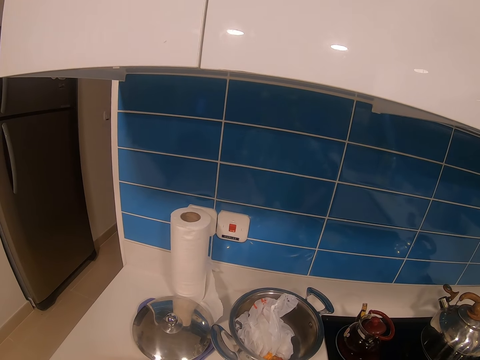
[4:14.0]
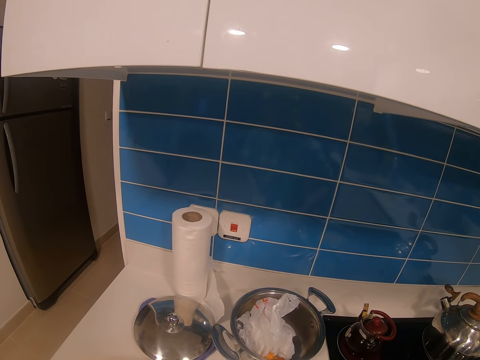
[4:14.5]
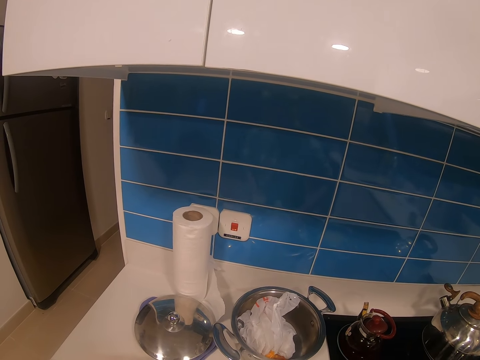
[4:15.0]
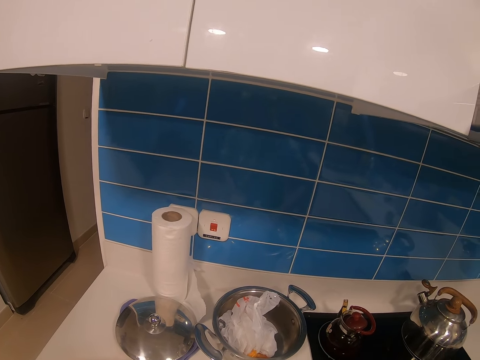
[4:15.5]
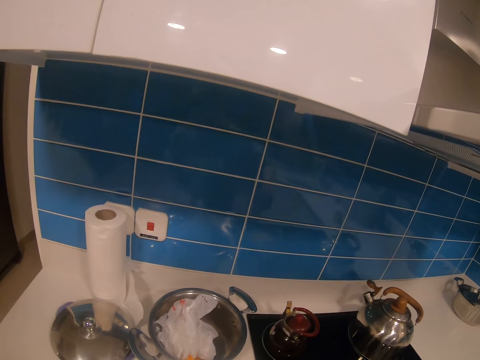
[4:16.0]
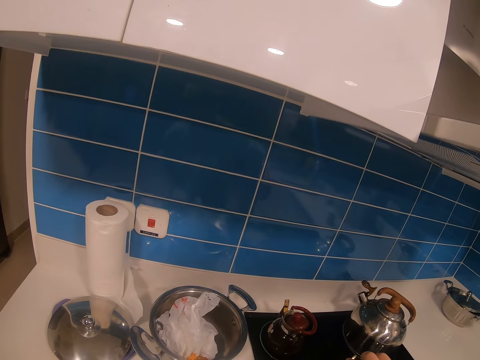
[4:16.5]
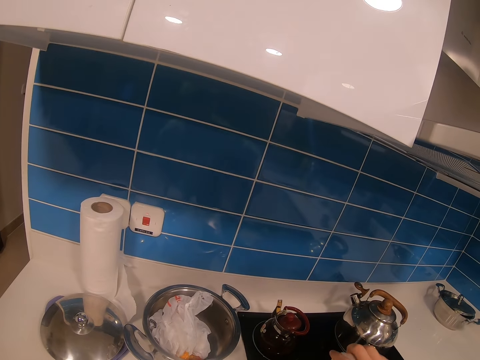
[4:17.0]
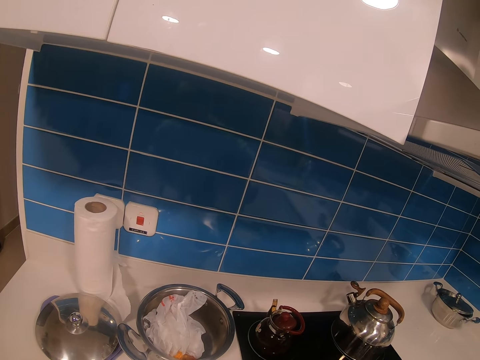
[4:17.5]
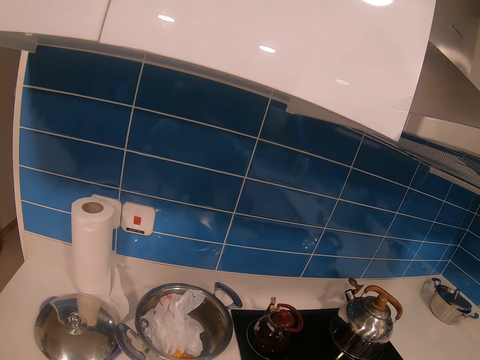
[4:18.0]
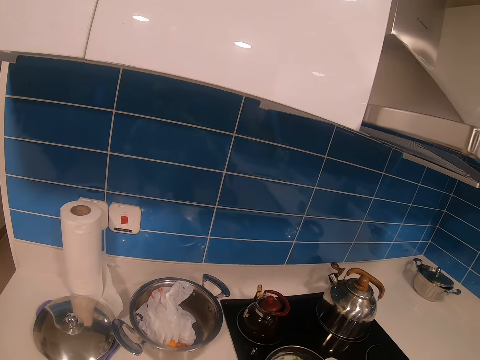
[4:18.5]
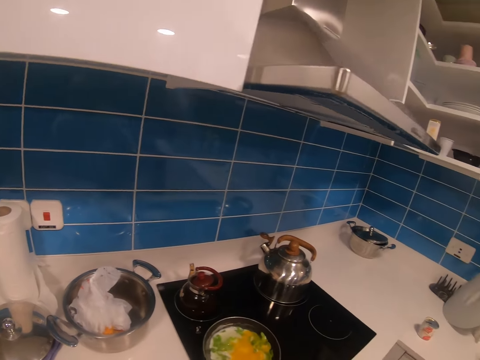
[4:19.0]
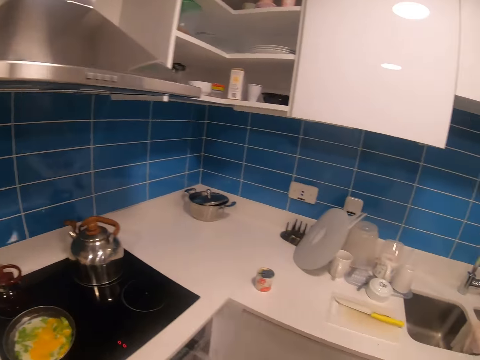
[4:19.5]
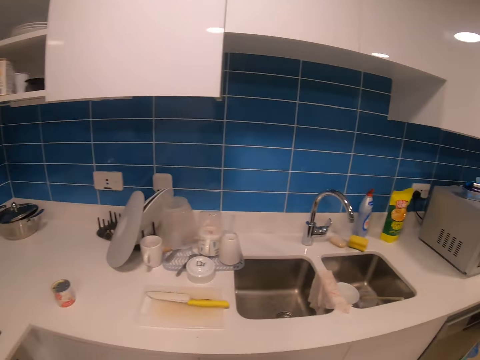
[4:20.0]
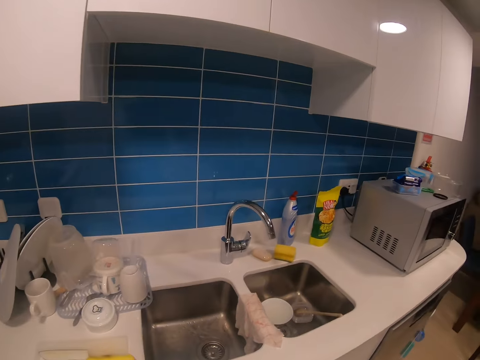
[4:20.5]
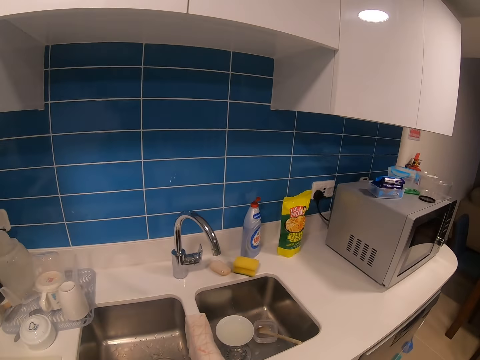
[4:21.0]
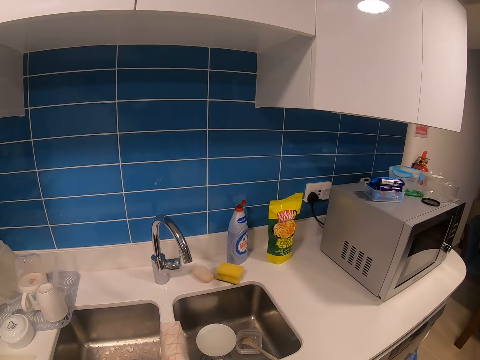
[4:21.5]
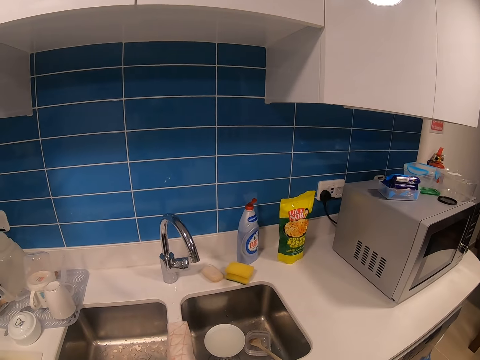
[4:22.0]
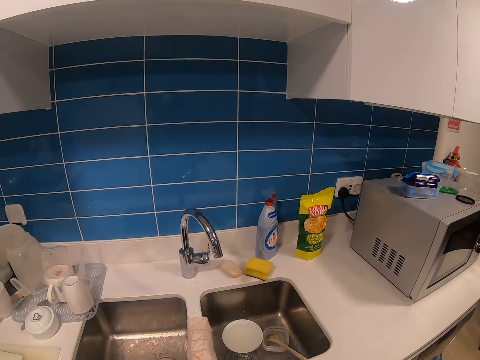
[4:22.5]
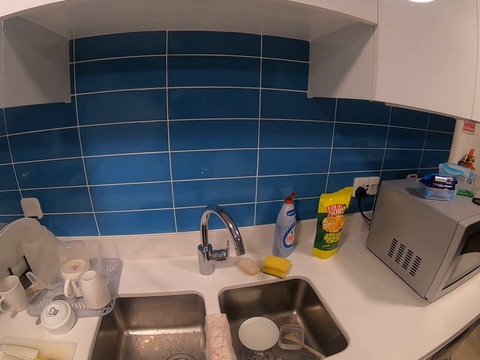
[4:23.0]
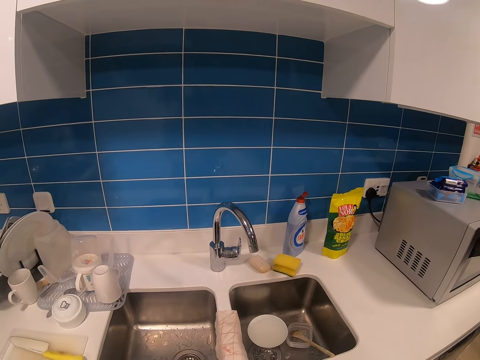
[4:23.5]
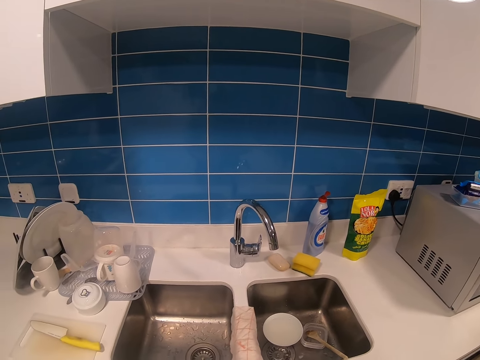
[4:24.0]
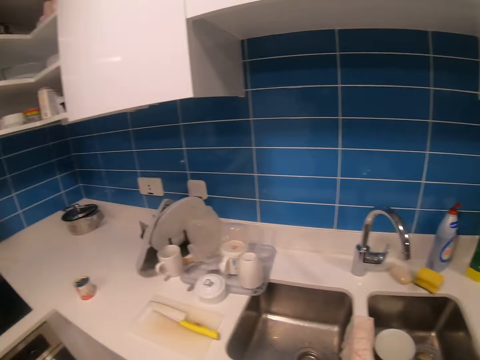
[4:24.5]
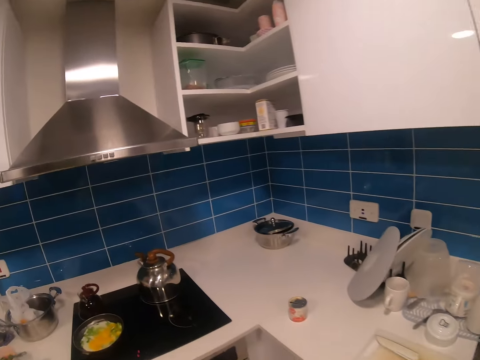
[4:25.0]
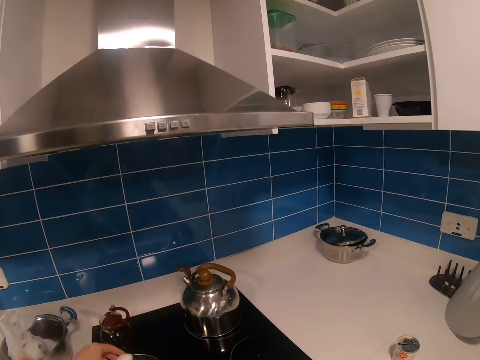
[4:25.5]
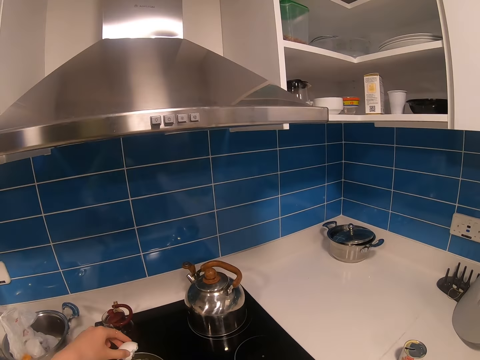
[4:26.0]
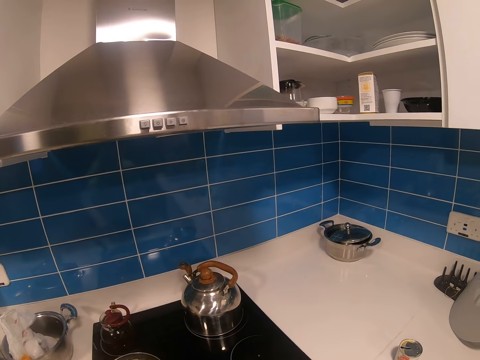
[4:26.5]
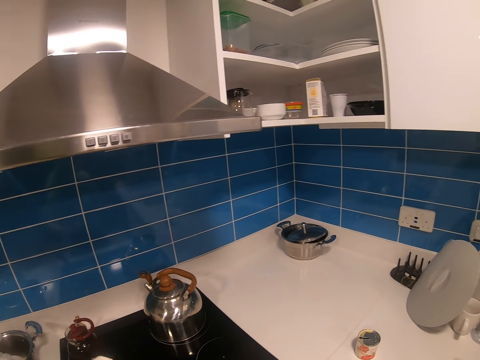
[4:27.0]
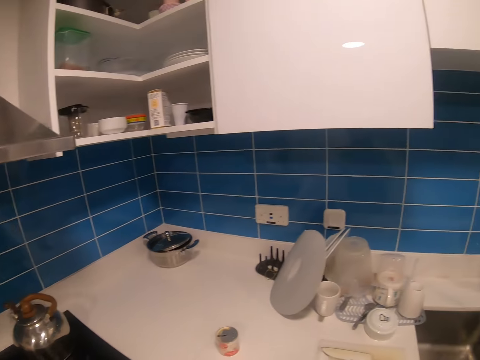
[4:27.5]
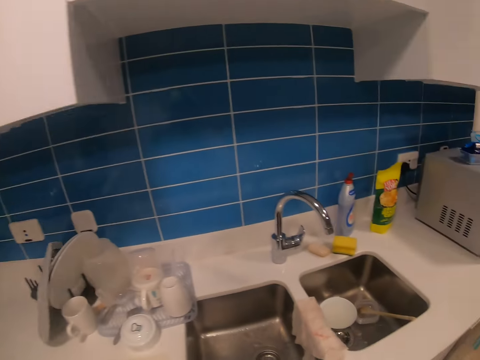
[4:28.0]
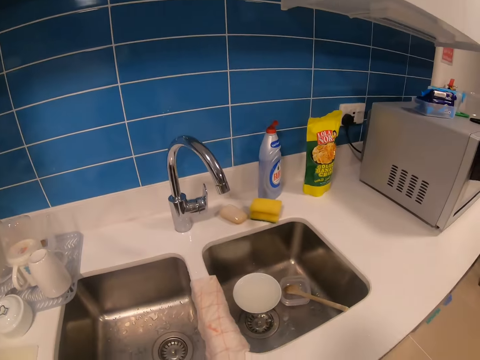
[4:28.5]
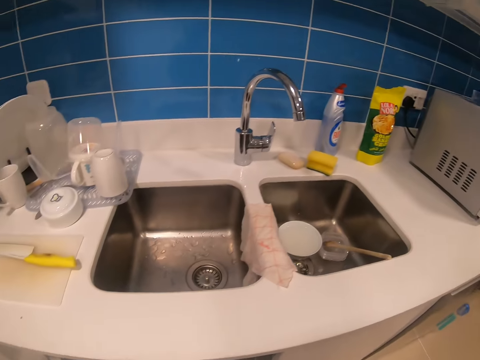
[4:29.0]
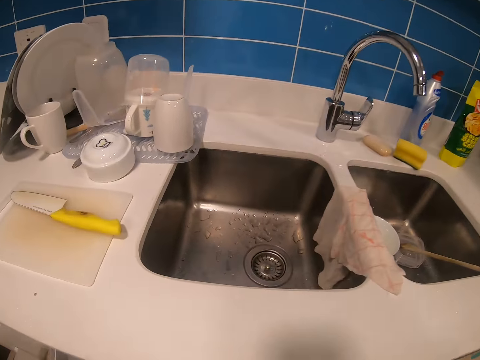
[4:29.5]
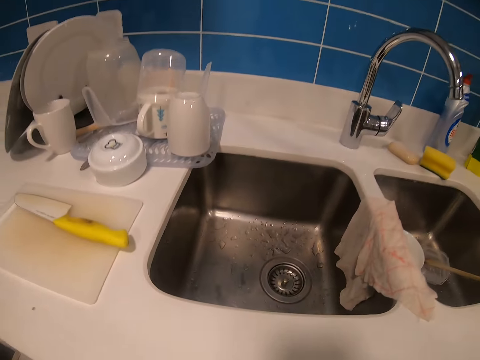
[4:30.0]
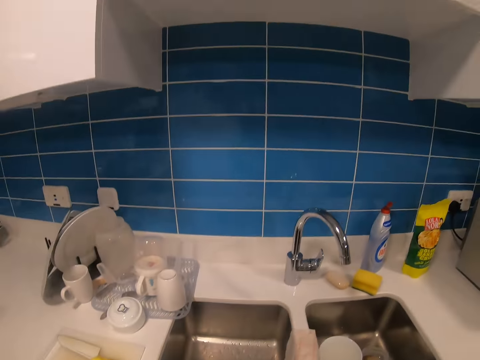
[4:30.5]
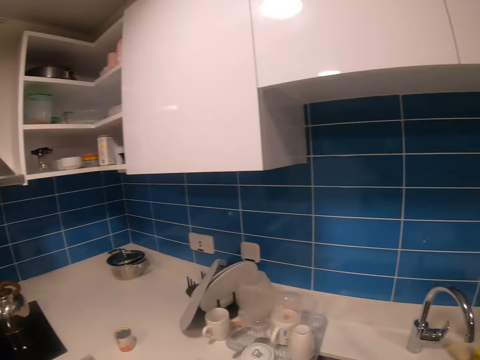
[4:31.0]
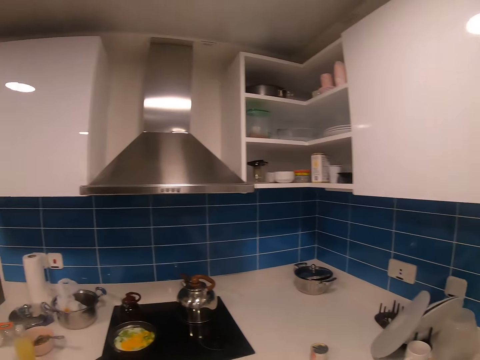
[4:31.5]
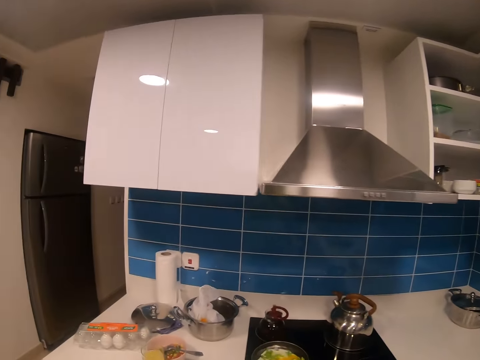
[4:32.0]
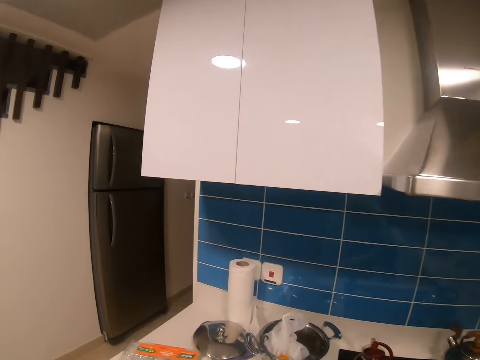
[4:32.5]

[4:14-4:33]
The camera wearer walks around. They add the remaining egg into the vegetables from the eggshell. They throw the eggshell to the dustbin.

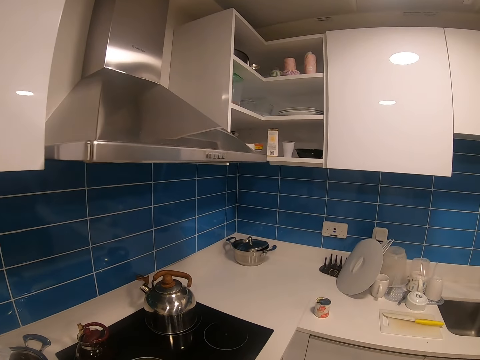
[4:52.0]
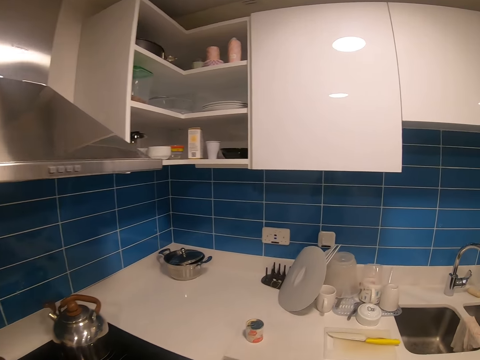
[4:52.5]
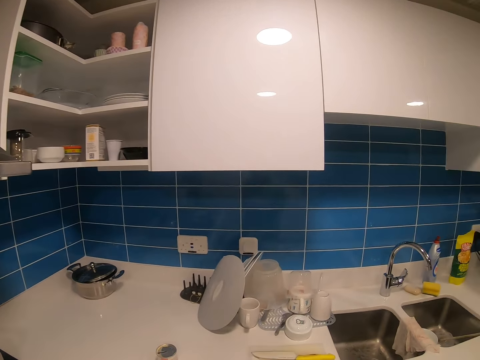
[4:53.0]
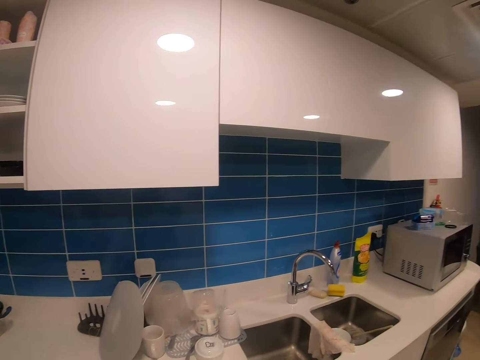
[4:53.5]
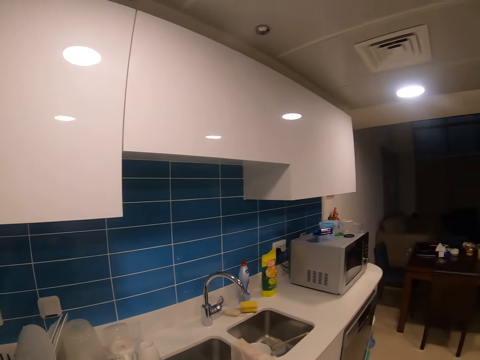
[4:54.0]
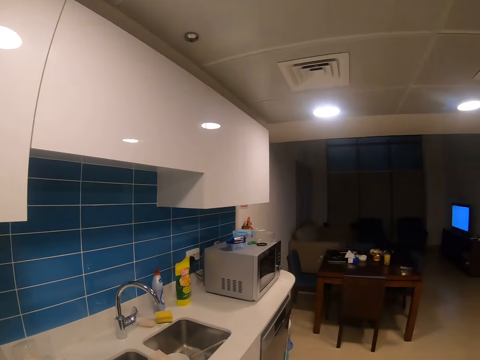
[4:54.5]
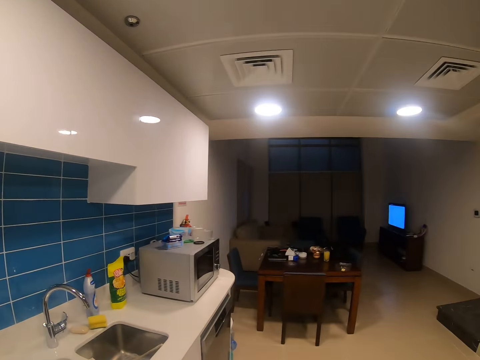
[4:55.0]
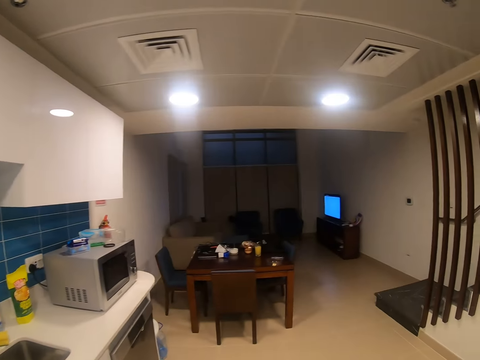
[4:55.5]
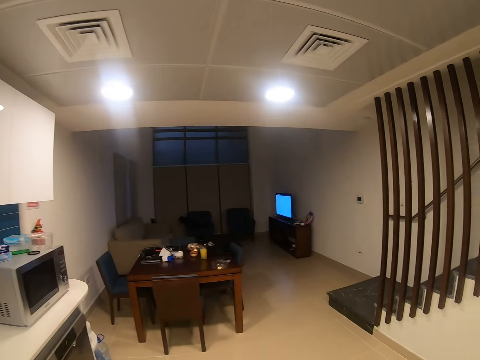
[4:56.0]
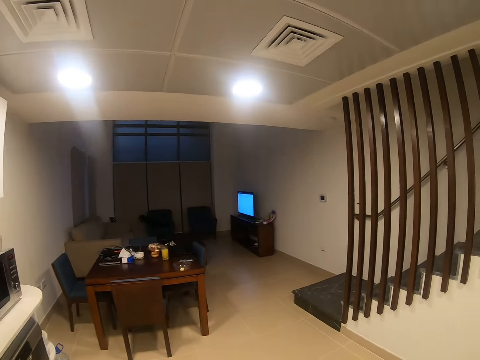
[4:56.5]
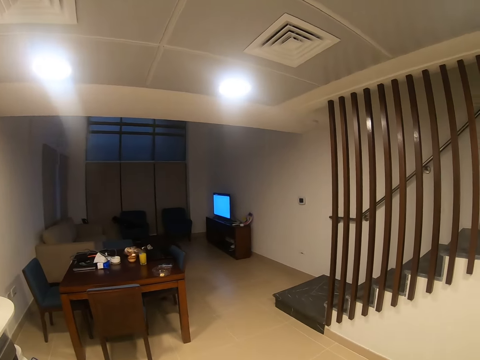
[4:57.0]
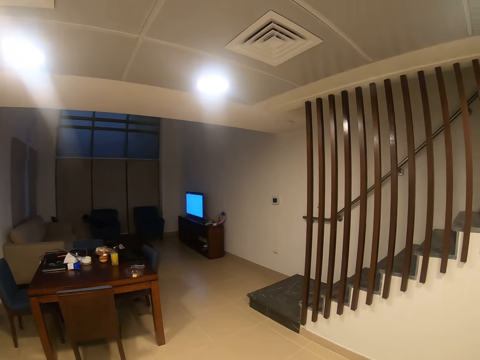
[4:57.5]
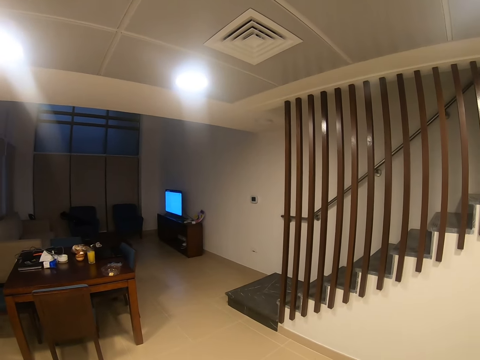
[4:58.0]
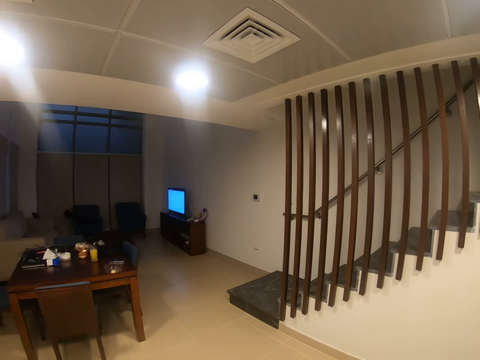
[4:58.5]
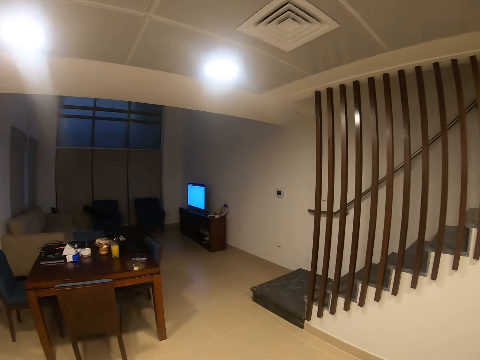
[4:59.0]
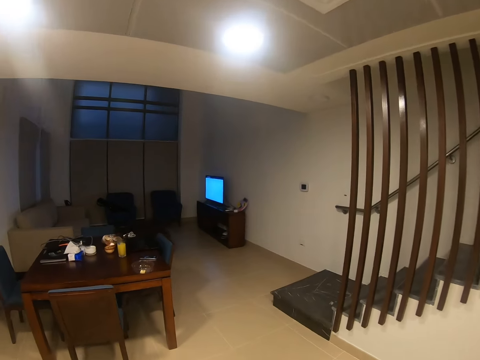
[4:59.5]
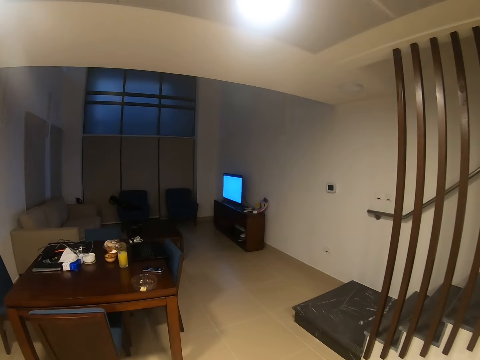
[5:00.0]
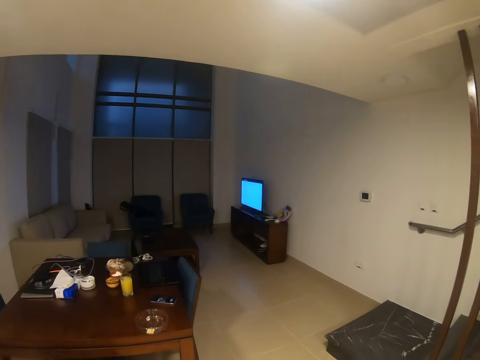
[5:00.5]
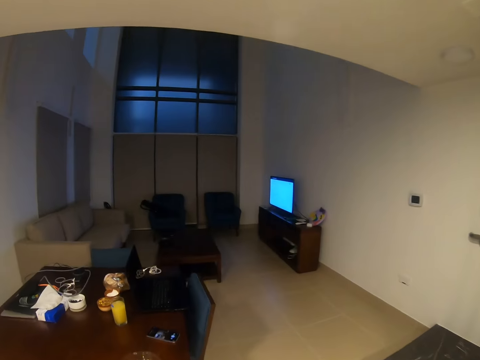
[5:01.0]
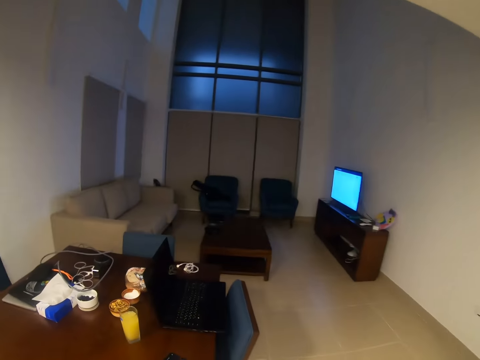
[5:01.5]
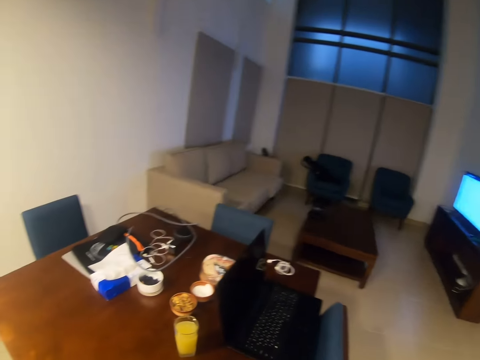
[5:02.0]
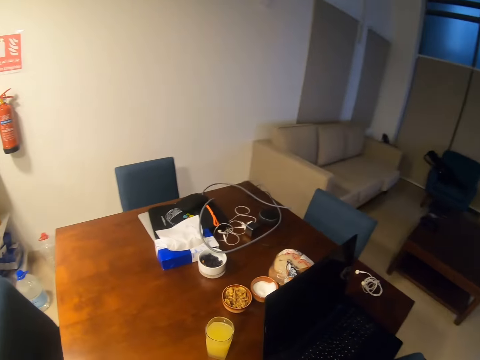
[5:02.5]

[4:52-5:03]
The camera wearer walks around the room.
